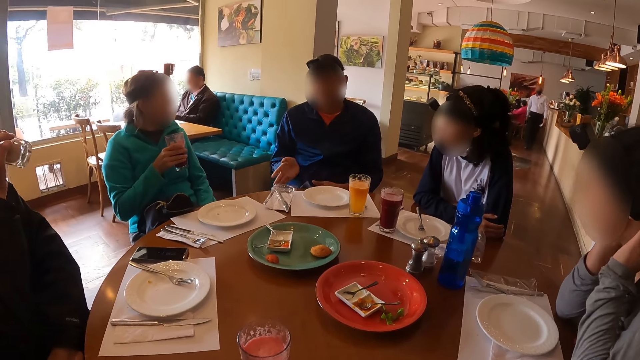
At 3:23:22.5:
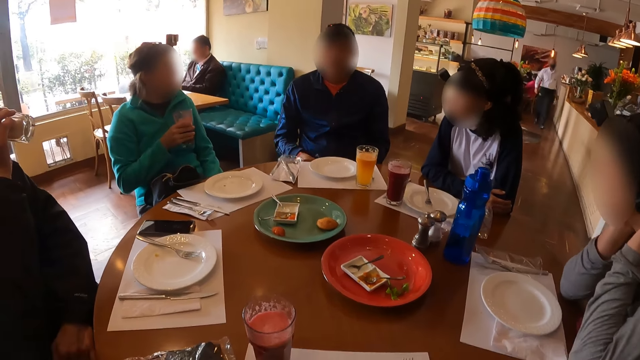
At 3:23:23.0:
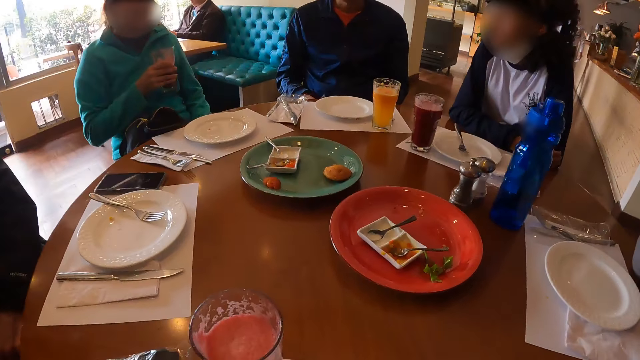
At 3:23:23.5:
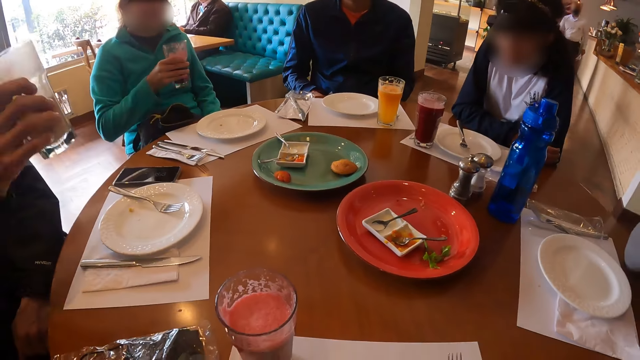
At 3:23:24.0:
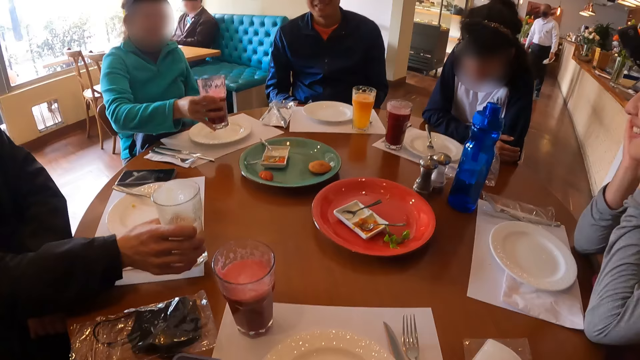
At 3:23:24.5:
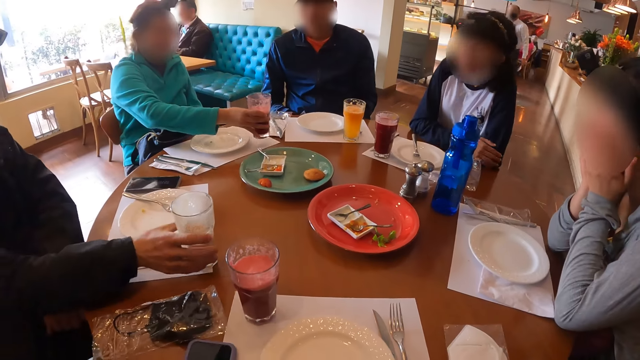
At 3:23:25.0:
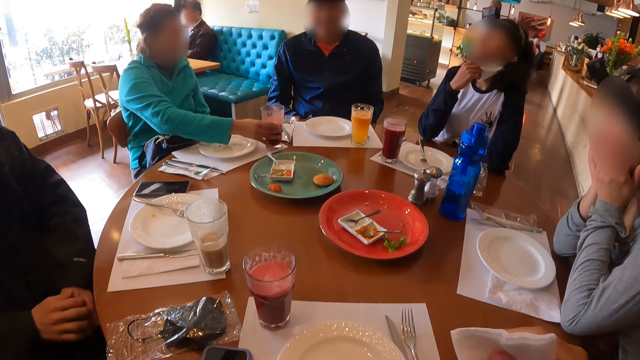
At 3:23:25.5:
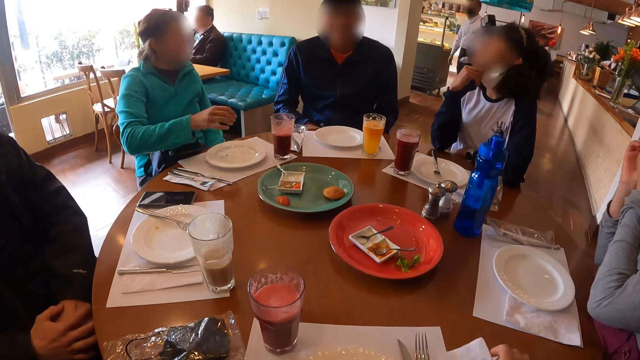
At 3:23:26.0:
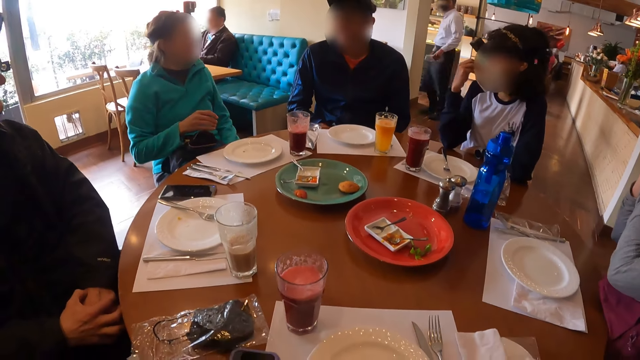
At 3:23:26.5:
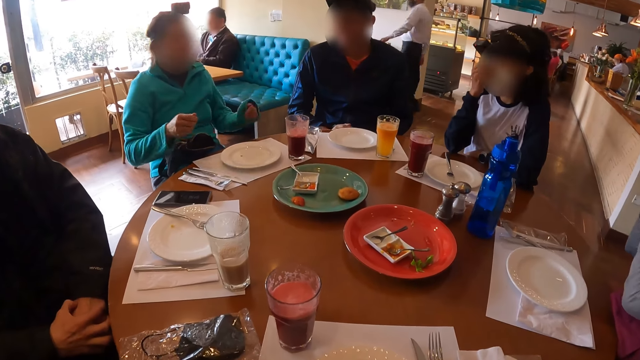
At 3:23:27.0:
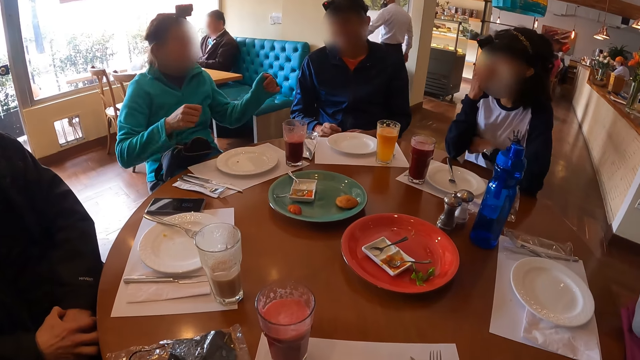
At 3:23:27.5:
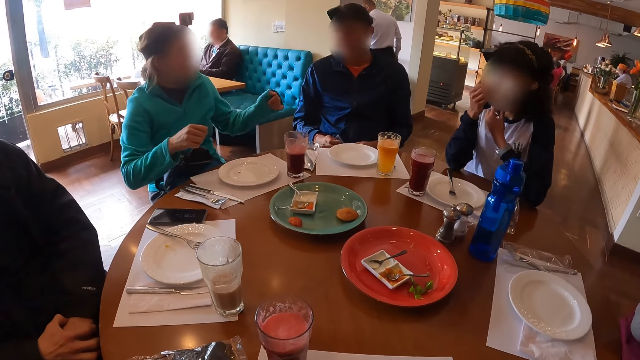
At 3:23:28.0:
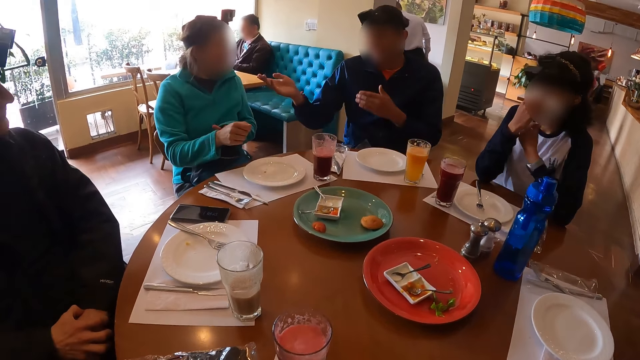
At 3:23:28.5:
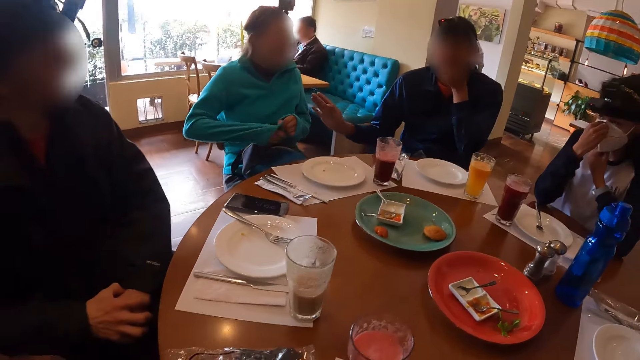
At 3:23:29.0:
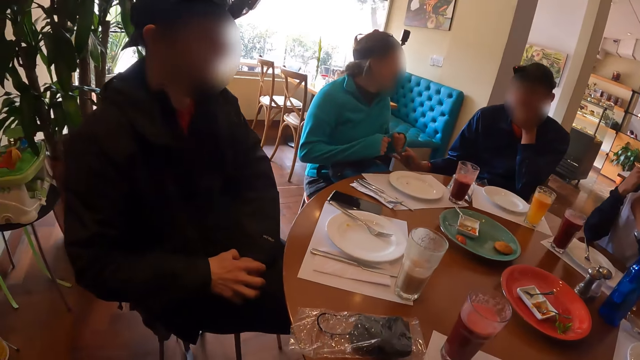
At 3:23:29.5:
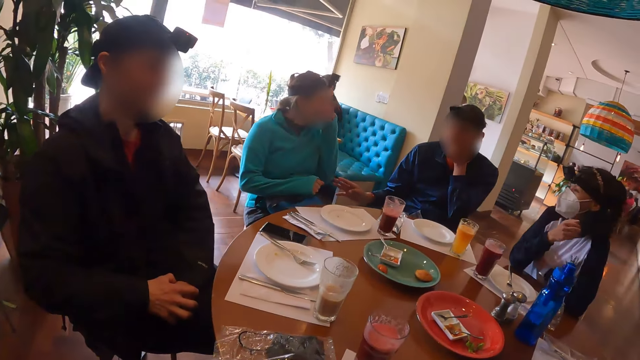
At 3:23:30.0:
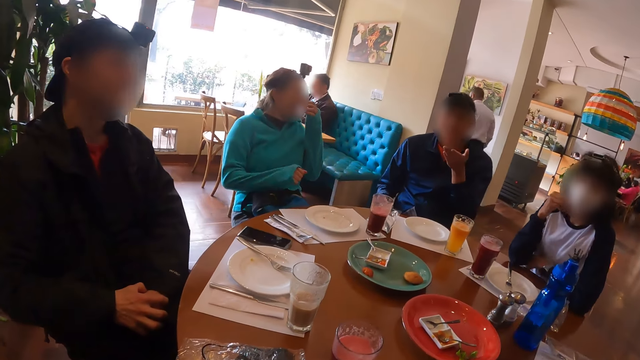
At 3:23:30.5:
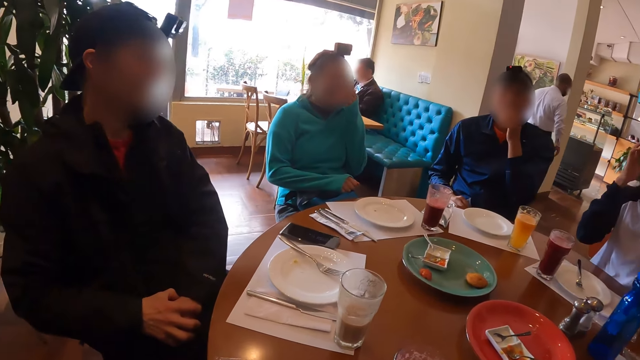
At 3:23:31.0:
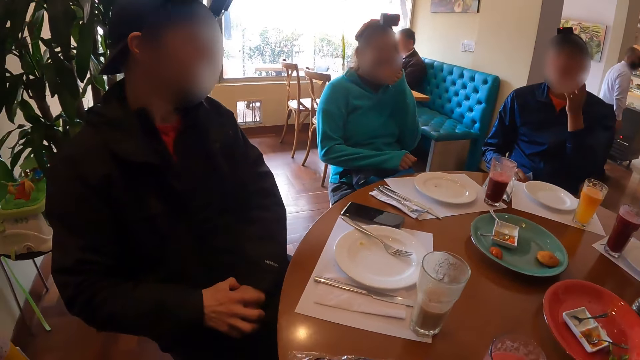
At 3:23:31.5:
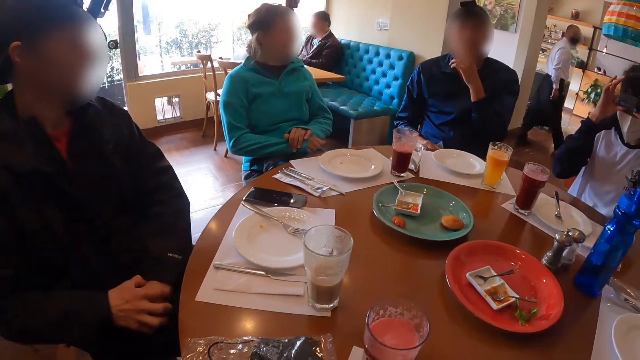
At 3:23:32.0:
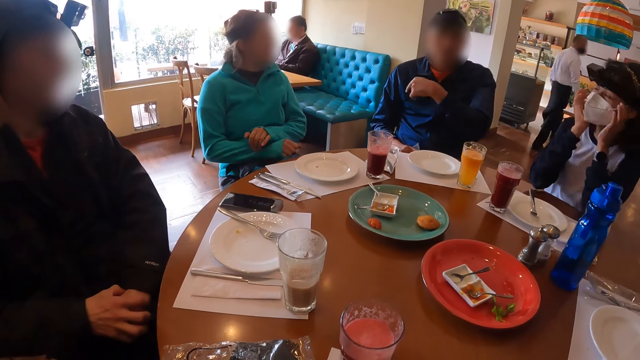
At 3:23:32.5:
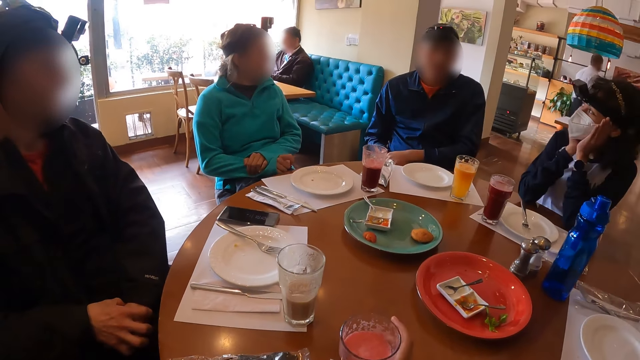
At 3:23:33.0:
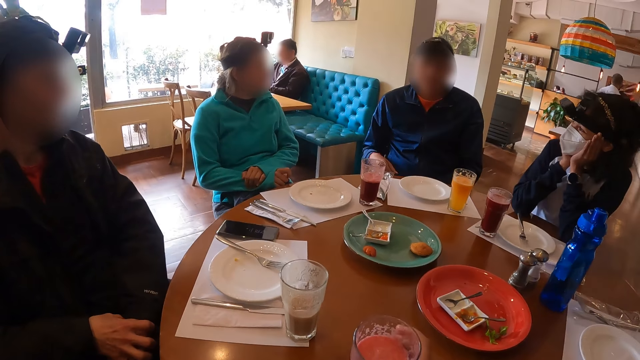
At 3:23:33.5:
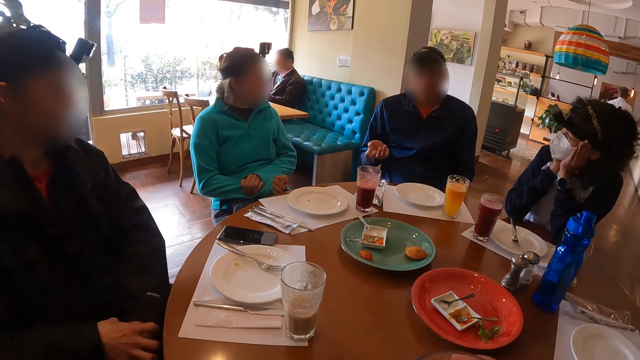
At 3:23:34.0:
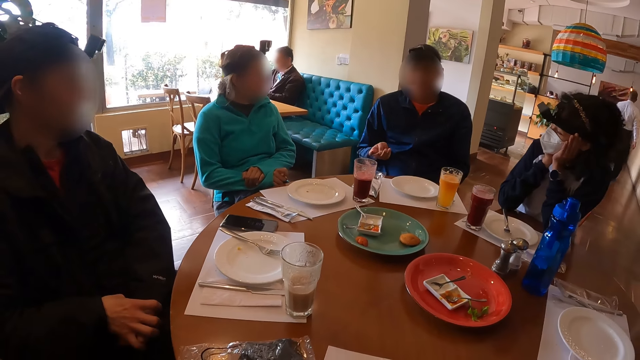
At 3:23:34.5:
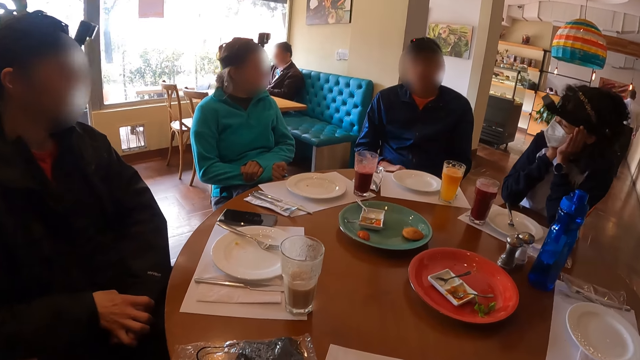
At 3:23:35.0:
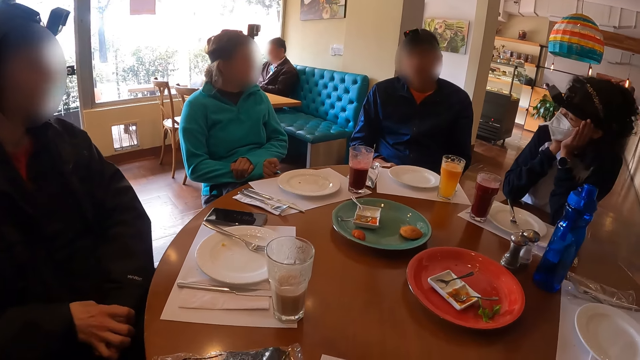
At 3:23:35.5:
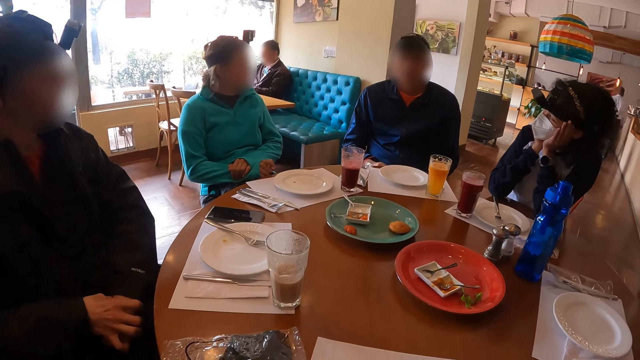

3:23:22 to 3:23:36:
A man drops the glass of juice on the table with his right hand. A woman drops the glass of juice on the table with her right hand. Another man drops the glass of juice. The other man moves the hands. Another man moves the hands. The woman touches the face. The camera wearer picks a glass of juice from the table with her right hand.

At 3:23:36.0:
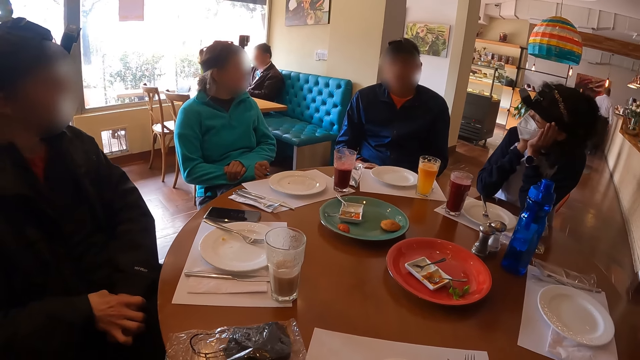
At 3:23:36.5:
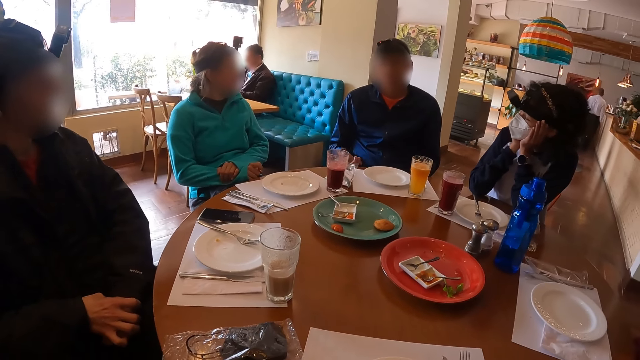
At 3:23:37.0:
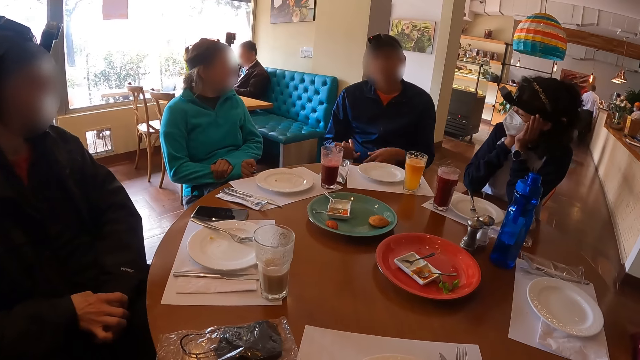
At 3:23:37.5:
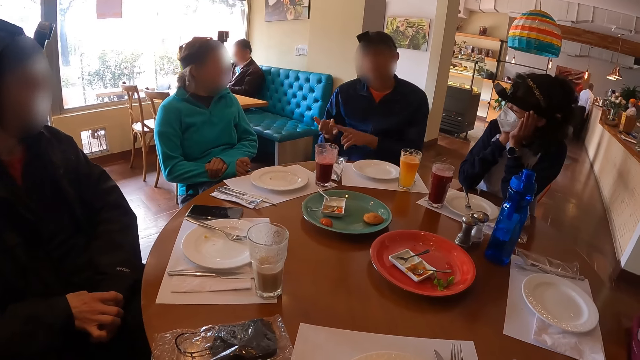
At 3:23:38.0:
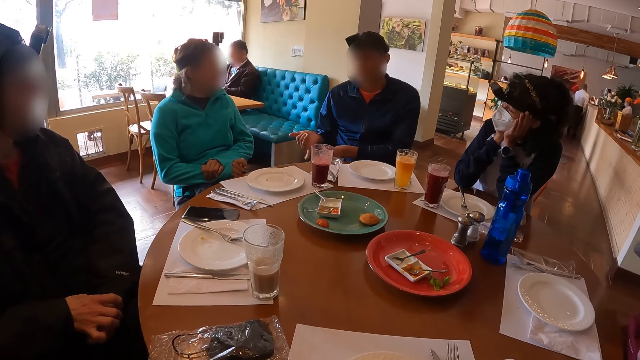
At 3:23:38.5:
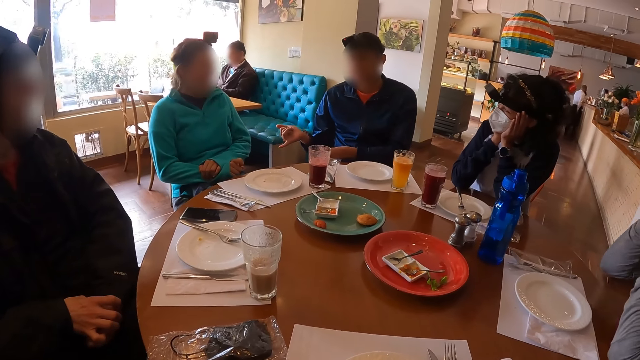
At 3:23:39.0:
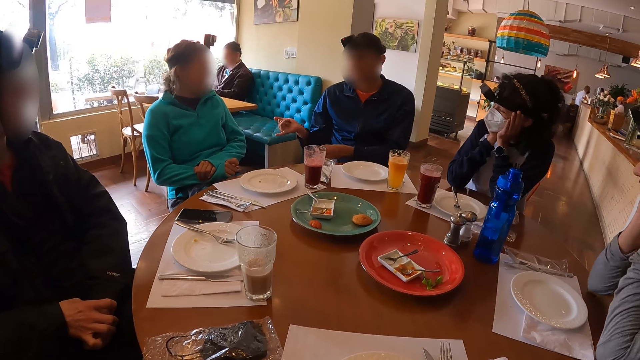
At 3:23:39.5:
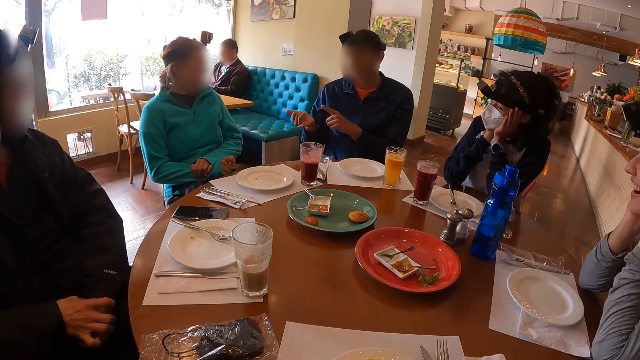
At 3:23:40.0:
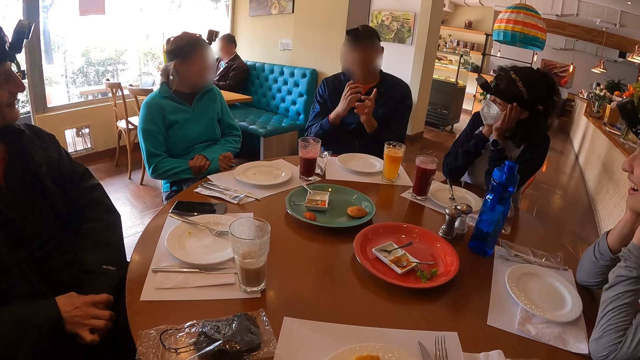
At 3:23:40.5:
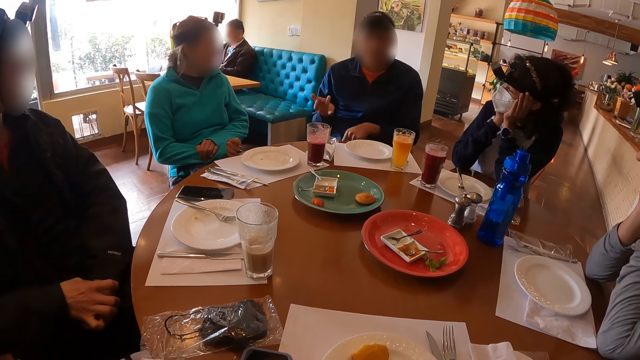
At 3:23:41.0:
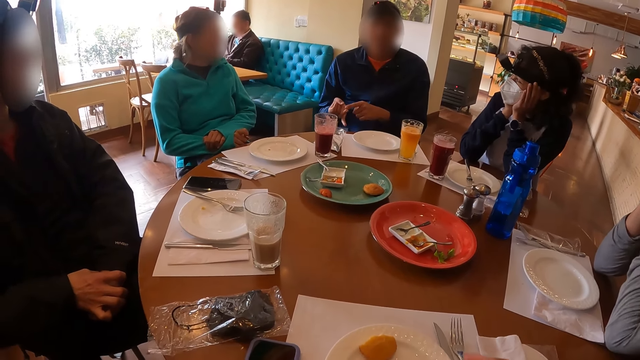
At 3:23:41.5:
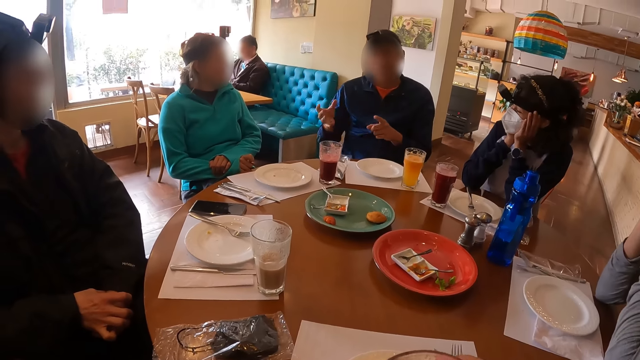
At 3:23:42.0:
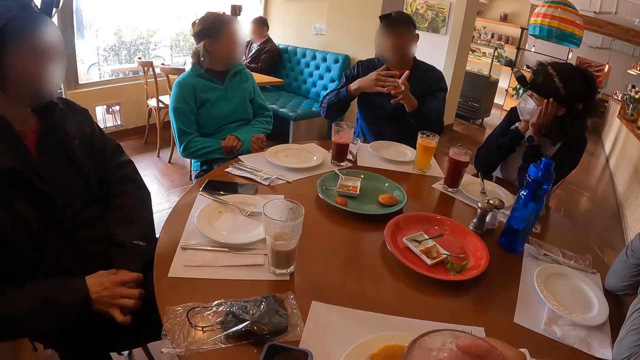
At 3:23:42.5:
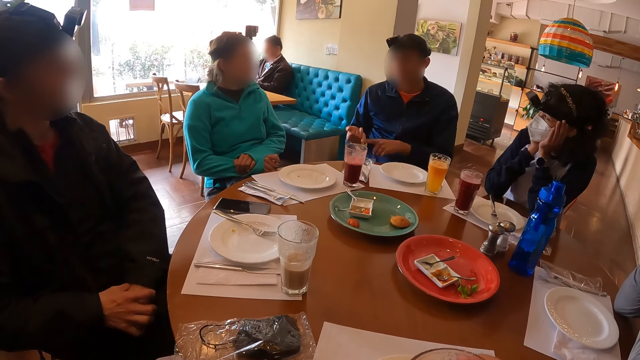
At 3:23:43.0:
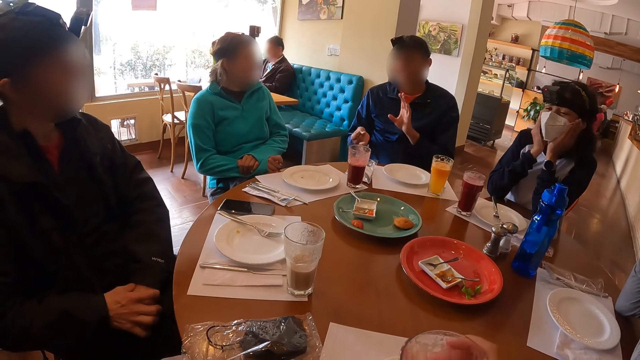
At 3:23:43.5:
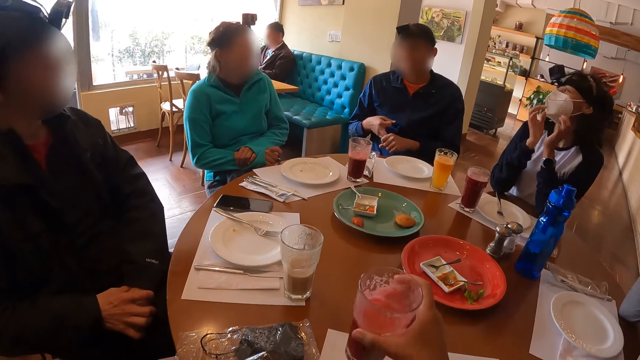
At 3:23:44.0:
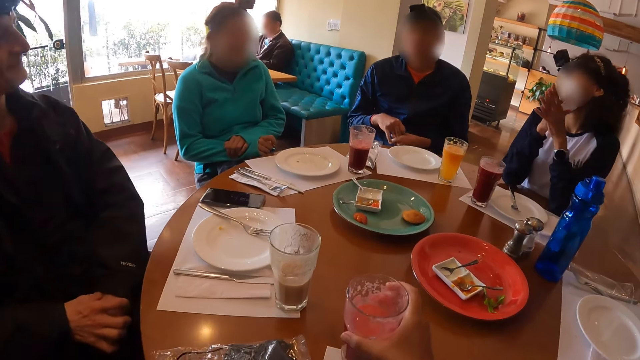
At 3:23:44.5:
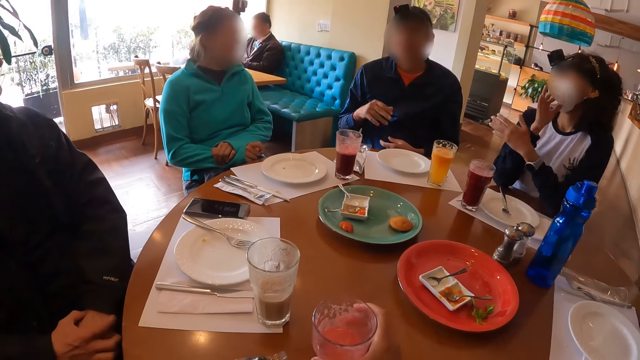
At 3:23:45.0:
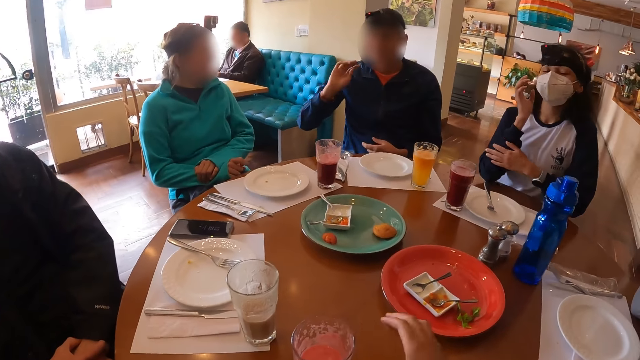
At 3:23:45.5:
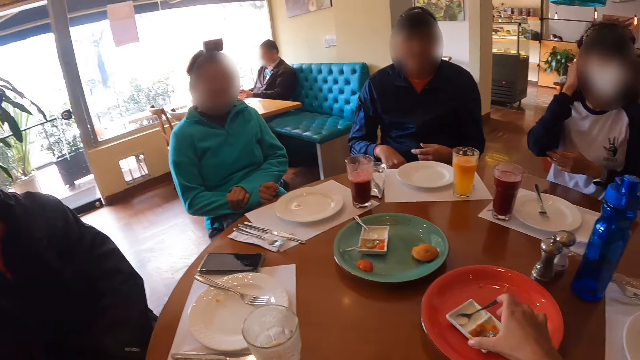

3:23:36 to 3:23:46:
A man moves the hands. A woman laughs. The man moves the hands. The camera wearer drops the glass of juice on the table with her right hand. The man moves the hands.
